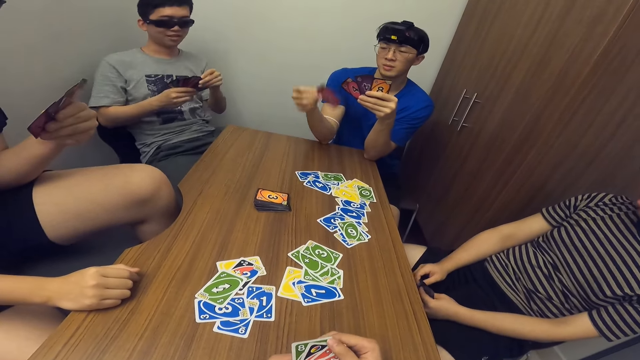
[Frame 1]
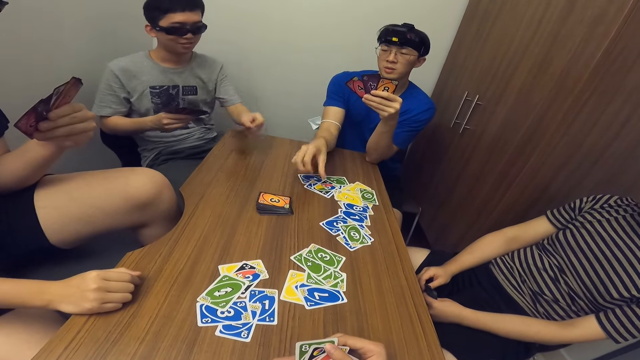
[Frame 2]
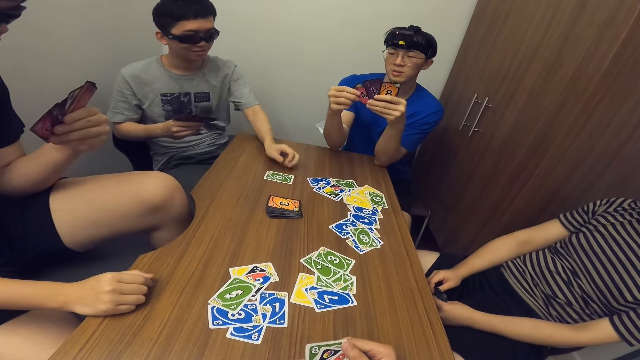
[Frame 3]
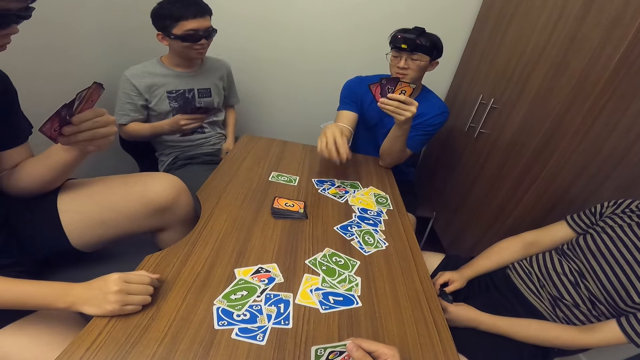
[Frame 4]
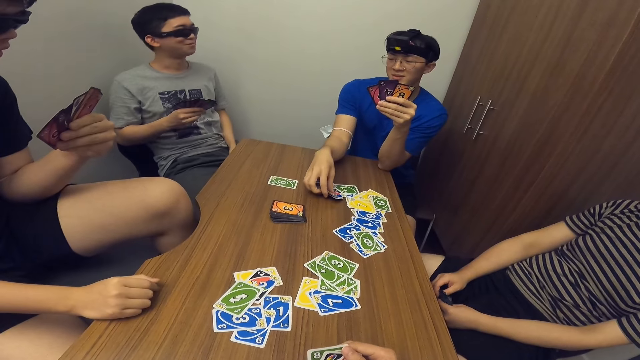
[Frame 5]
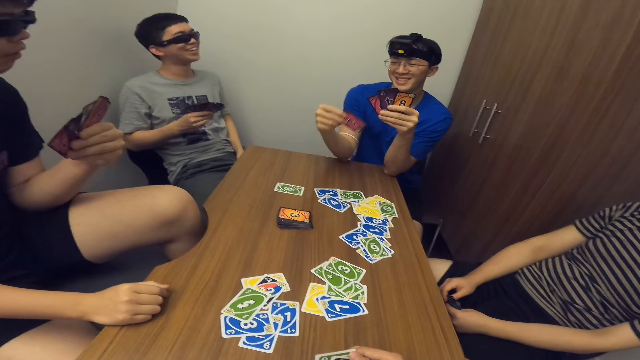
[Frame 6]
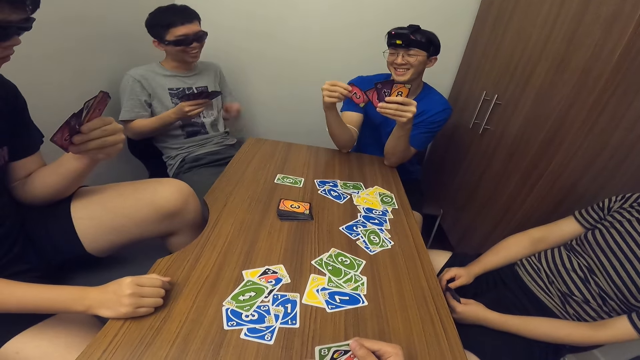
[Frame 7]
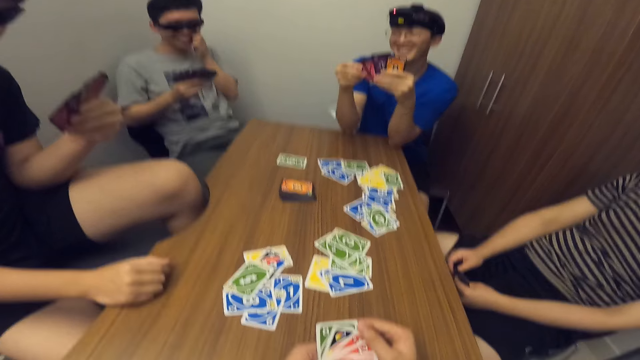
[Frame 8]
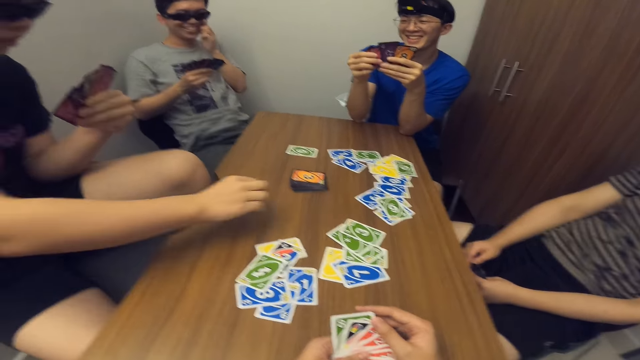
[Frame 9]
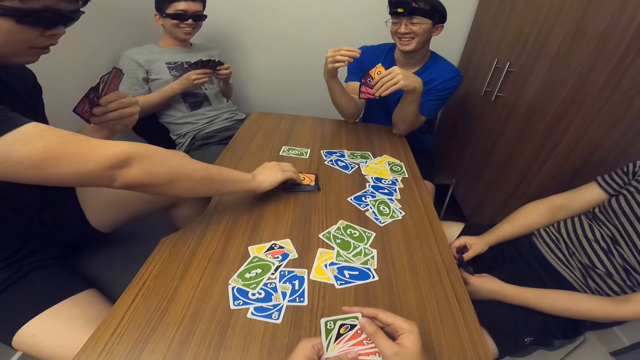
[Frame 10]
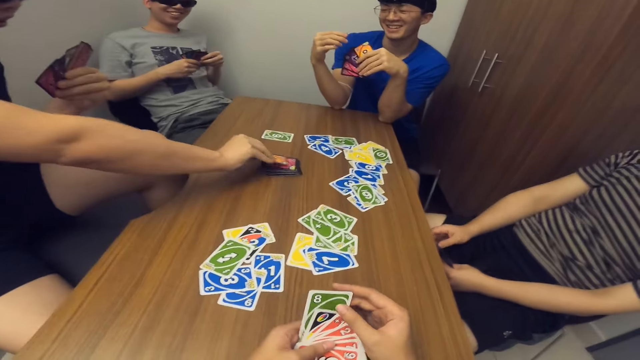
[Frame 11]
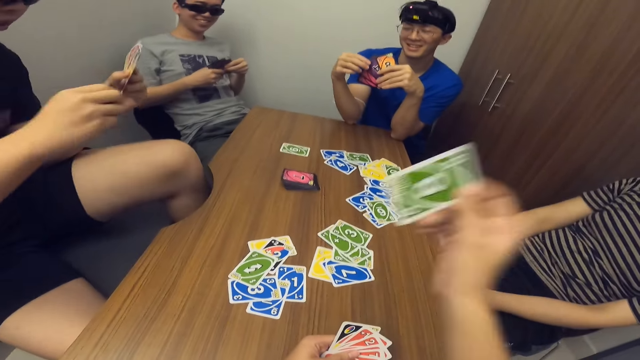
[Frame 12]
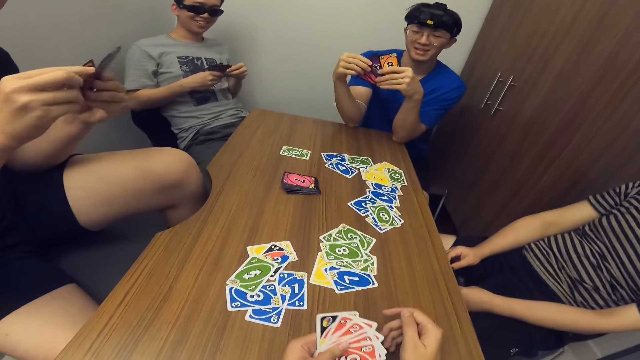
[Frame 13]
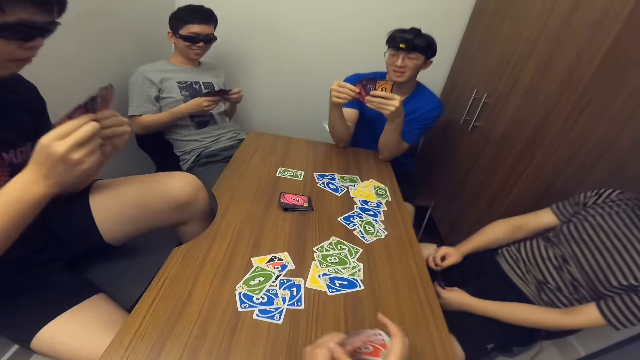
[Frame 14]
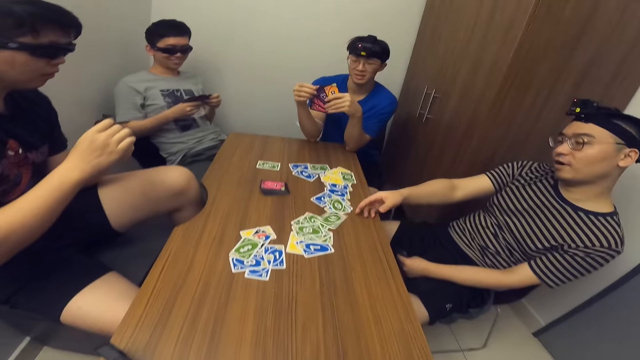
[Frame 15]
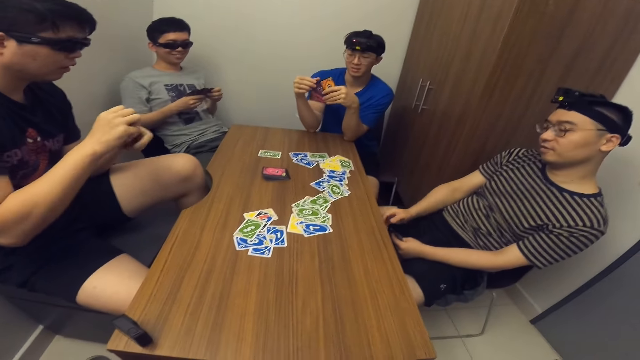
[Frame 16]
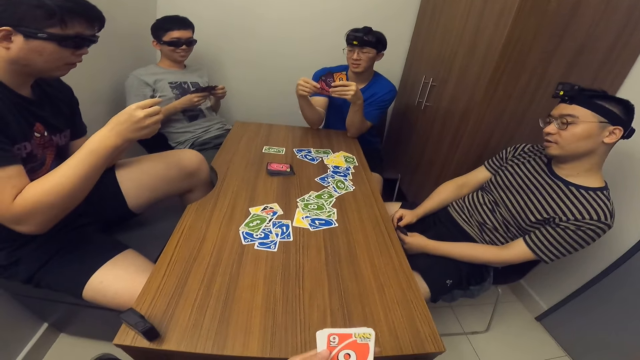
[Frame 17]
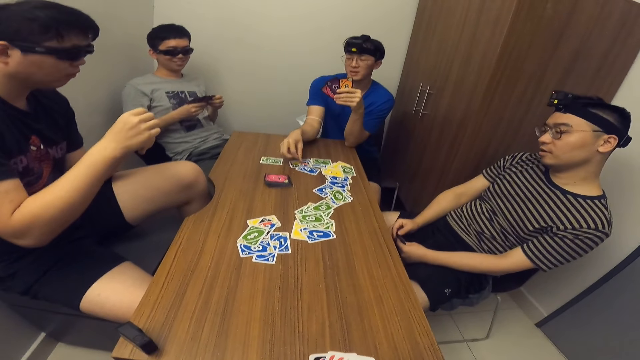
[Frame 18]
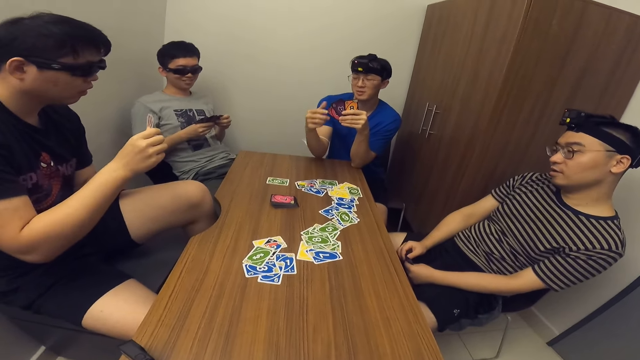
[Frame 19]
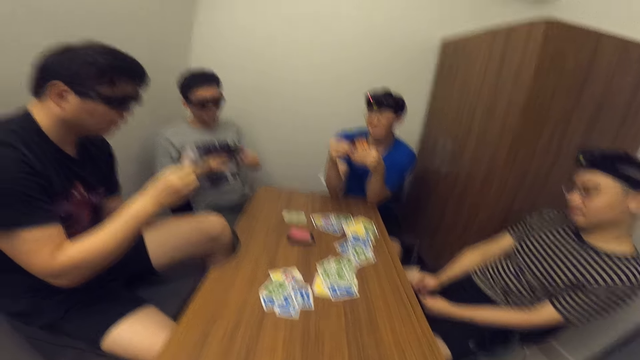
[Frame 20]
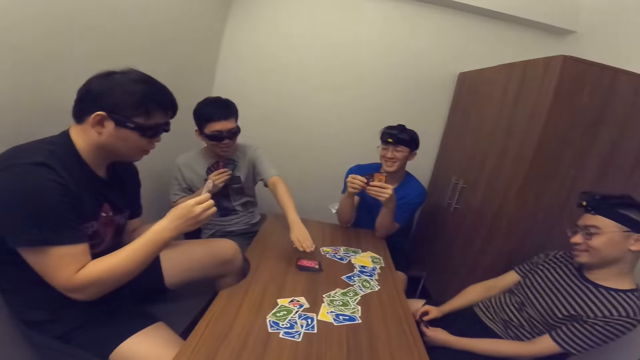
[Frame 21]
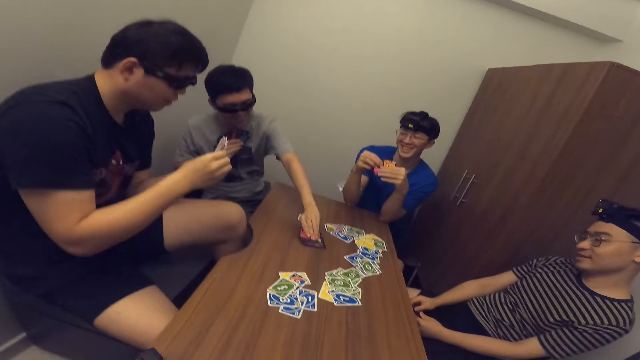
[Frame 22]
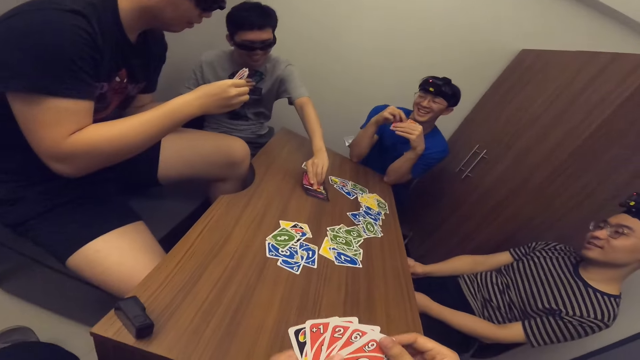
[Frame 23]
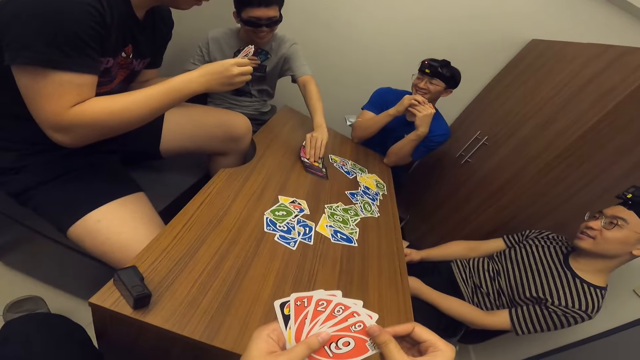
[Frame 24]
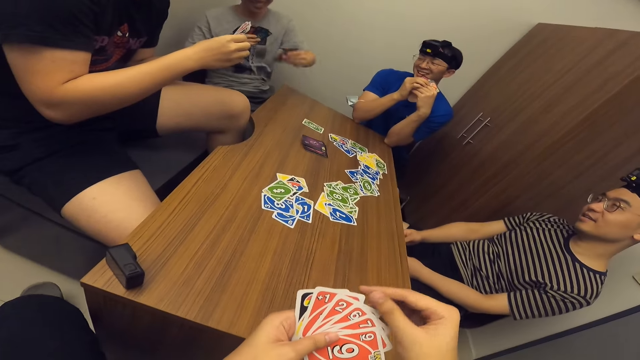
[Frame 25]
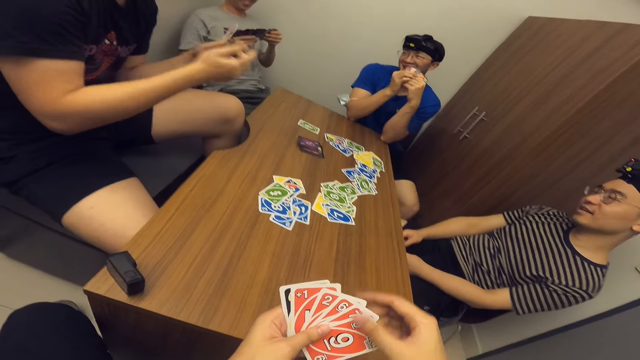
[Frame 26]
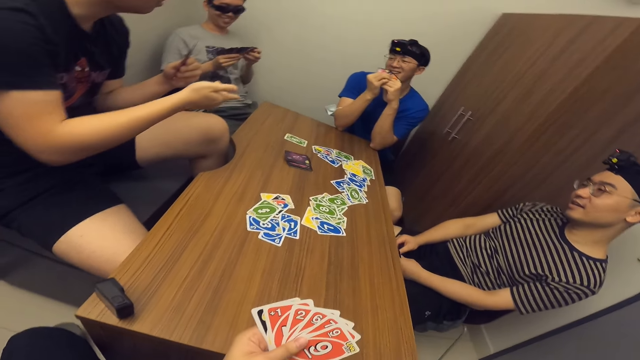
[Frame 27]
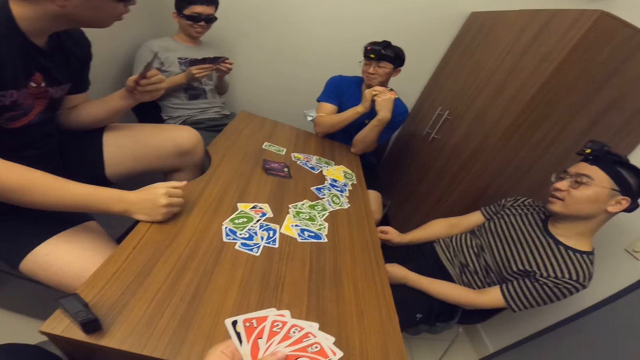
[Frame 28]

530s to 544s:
A man drops a card in his hand on the table. Another man drops a card in his hand on the table. The first man picks a card on the table. A third man picks a card from the stack of cards on the table. The camera wearer drops a card in his hand on the table. A fourth man drops a card in his hand on the table. The first man drops a card in his hand on the table. The second man scans through the cards in his hands and picks a card from the stack of cards on the table.

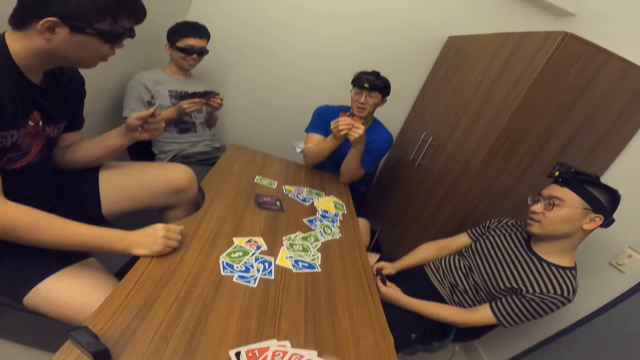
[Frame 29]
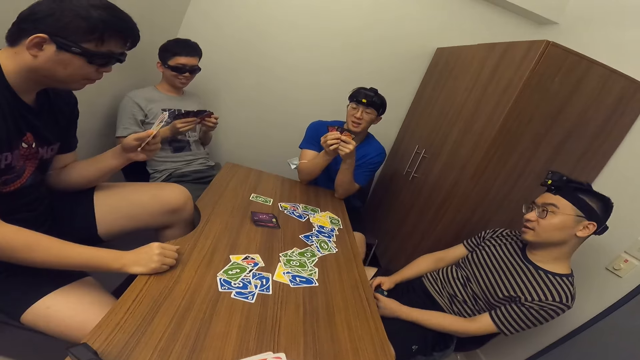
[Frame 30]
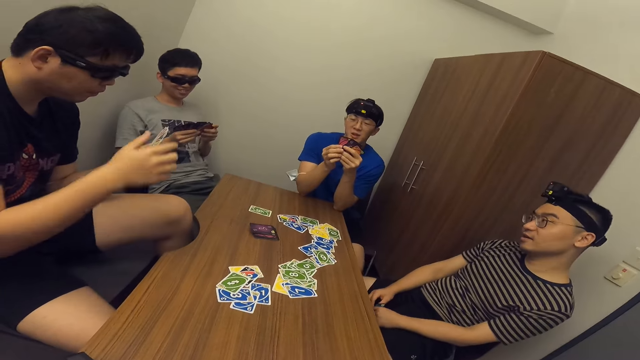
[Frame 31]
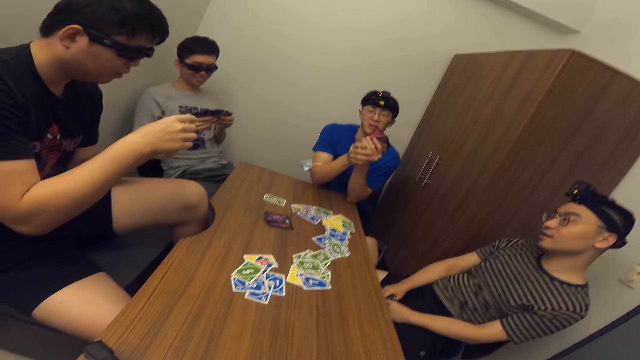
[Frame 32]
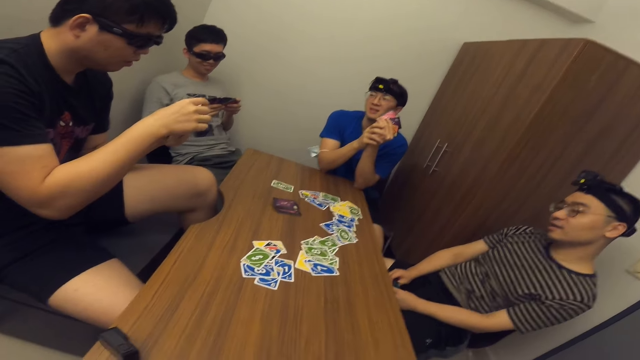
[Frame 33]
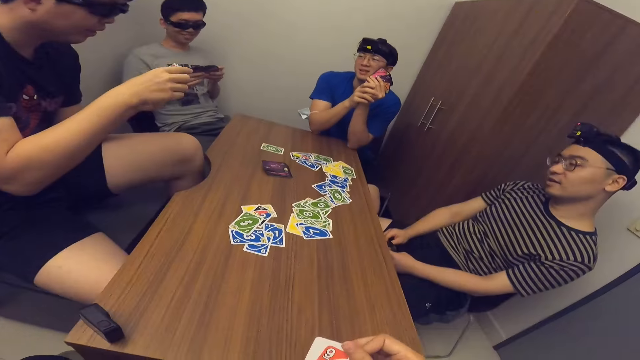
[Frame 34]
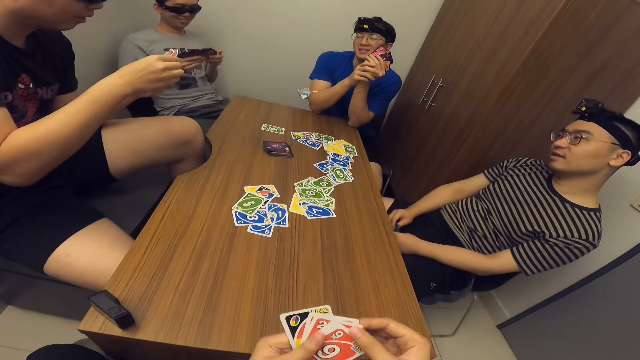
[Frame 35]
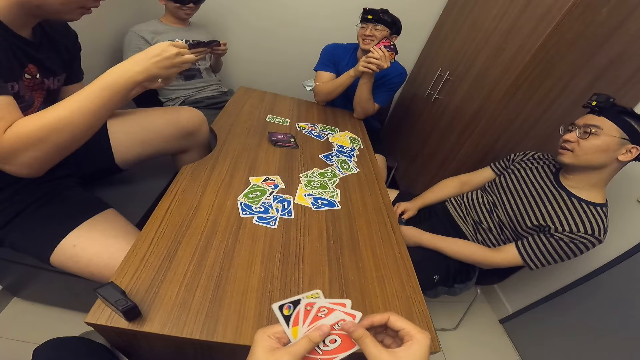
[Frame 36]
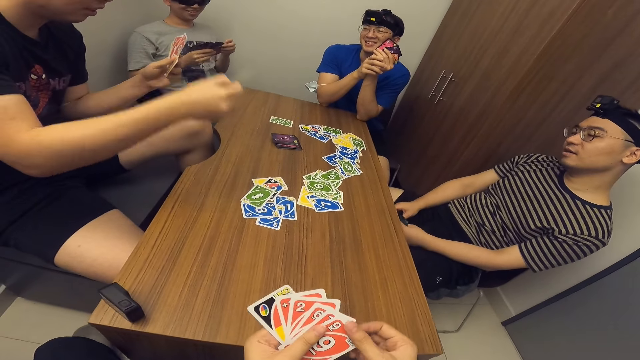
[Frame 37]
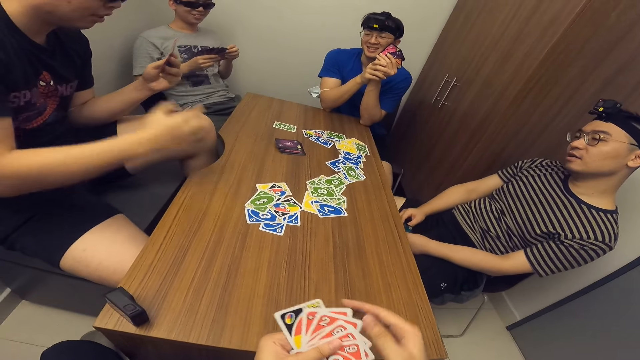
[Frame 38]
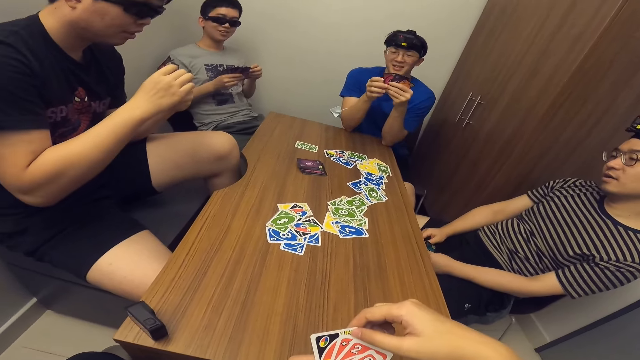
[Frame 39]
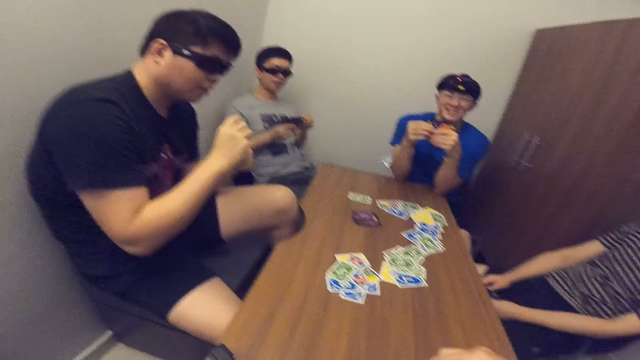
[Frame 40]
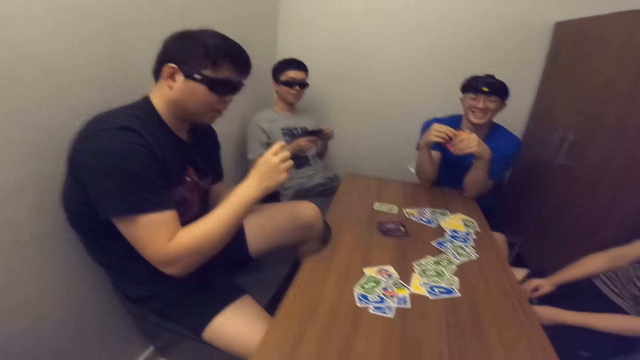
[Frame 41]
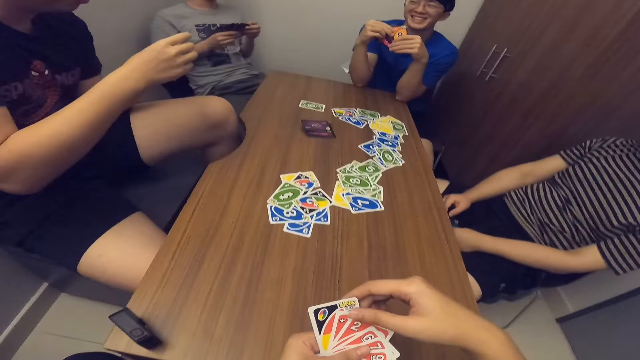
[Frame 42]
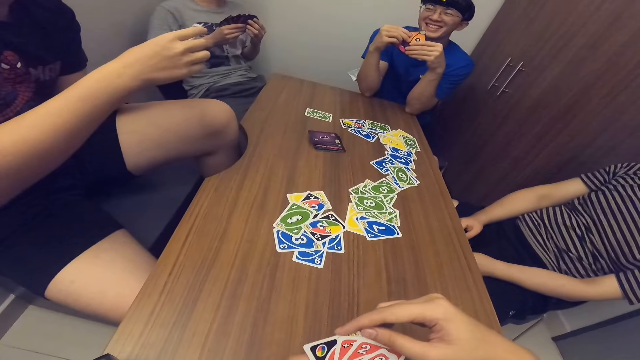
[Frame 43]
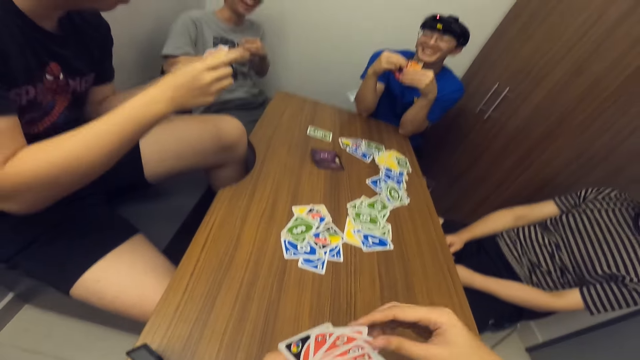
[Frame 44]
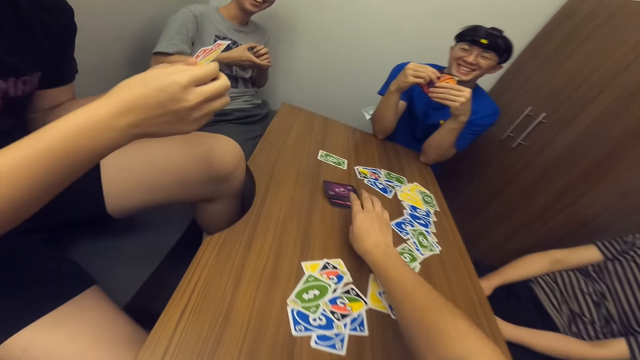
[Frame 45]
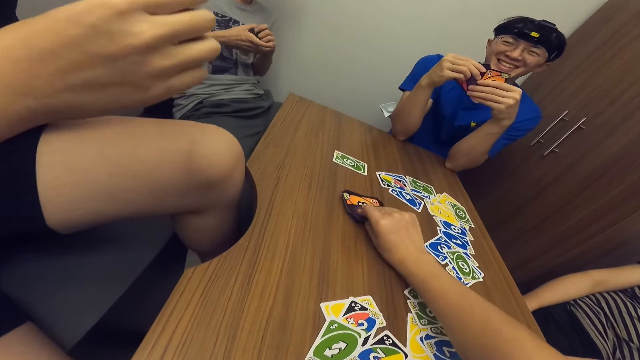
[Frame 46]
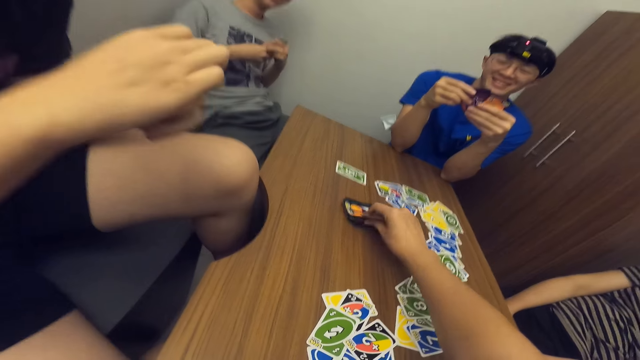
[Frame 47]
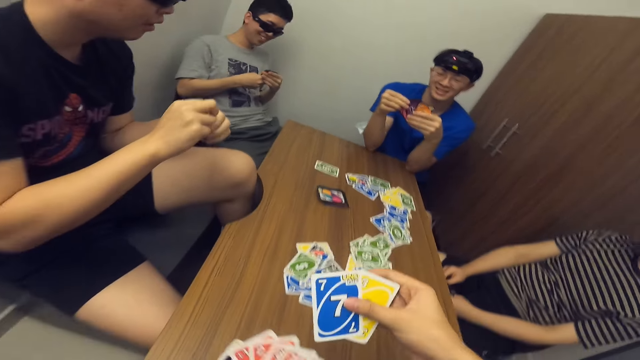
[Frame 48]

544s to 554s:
A man scans through the cards in his hands. He drops a card in his hand on the table. The camera wearer picks some cards from the stack of cards on the table.
